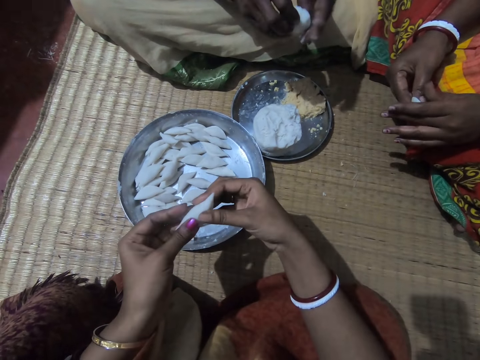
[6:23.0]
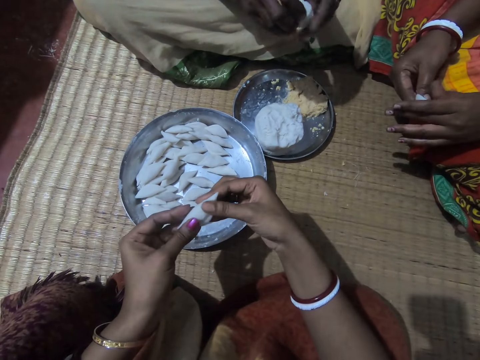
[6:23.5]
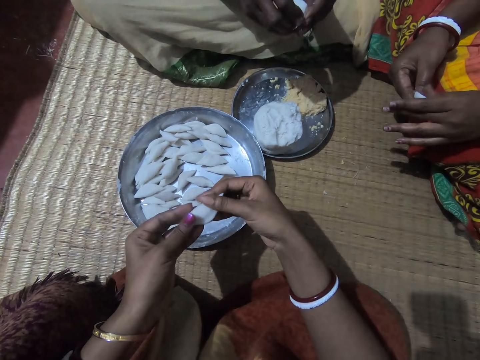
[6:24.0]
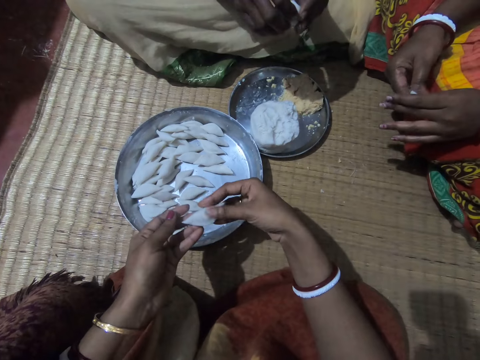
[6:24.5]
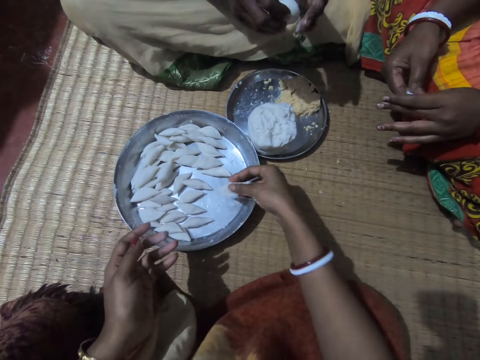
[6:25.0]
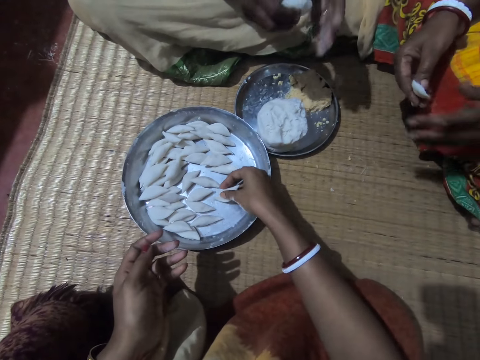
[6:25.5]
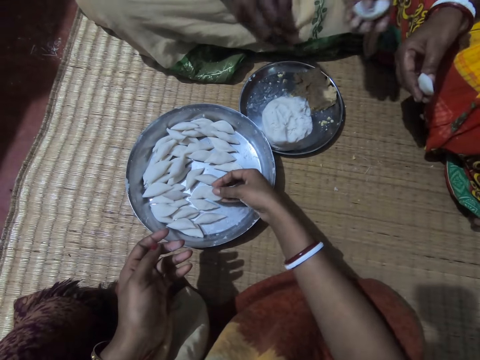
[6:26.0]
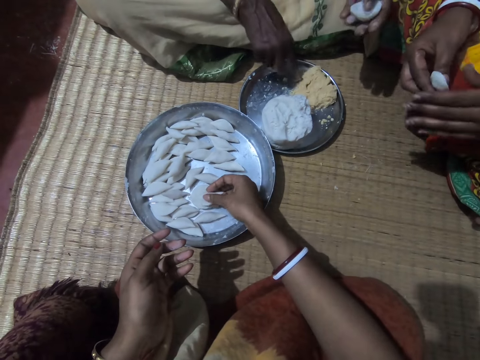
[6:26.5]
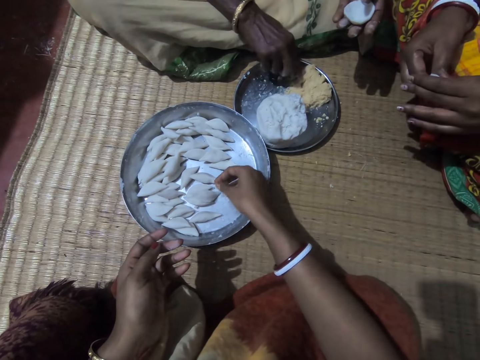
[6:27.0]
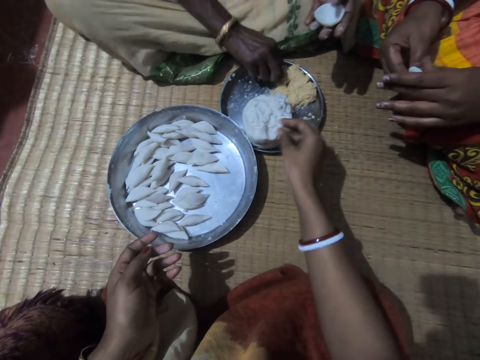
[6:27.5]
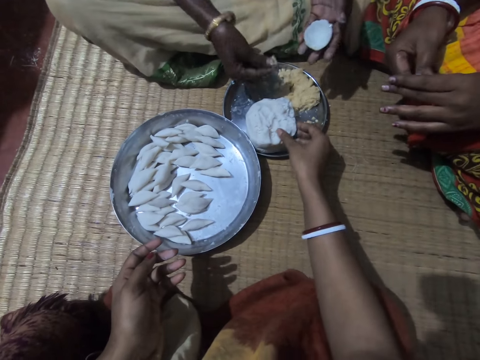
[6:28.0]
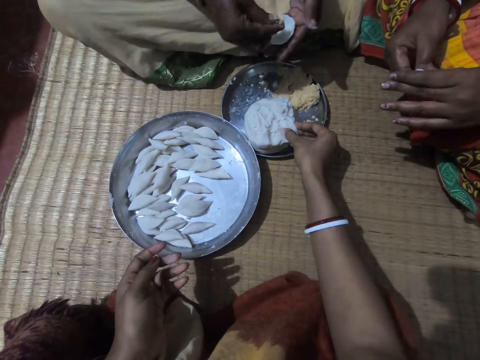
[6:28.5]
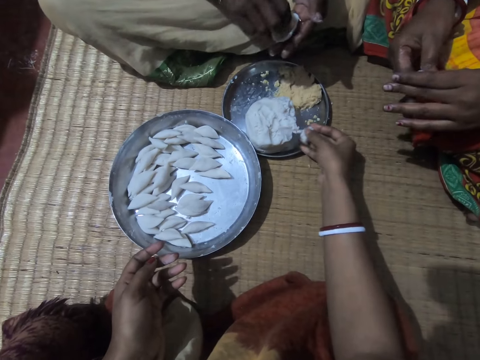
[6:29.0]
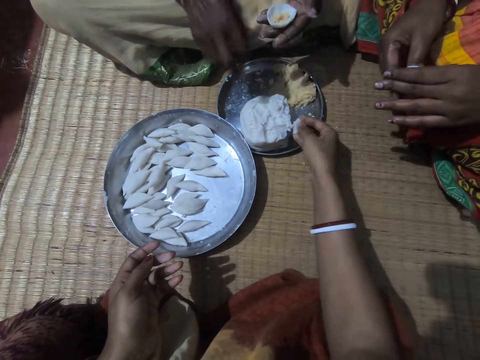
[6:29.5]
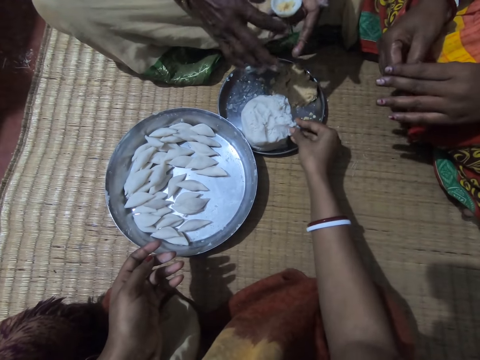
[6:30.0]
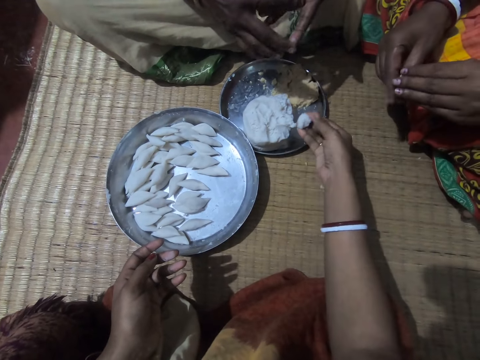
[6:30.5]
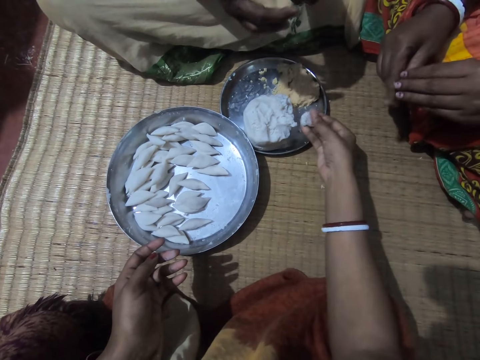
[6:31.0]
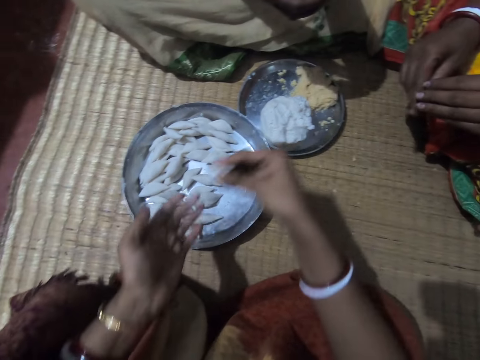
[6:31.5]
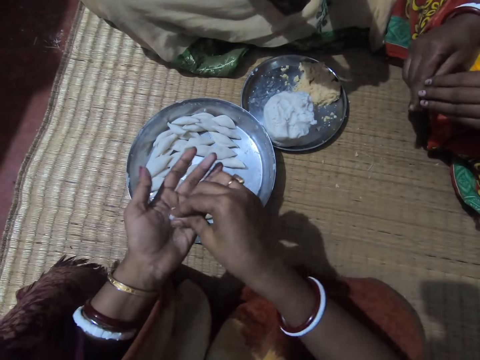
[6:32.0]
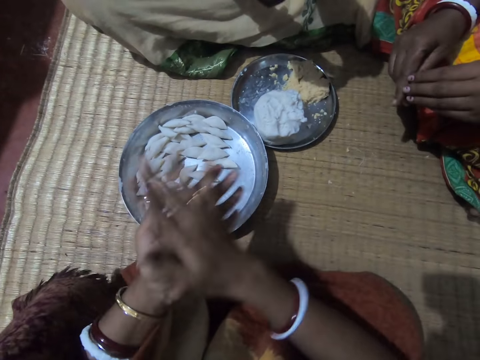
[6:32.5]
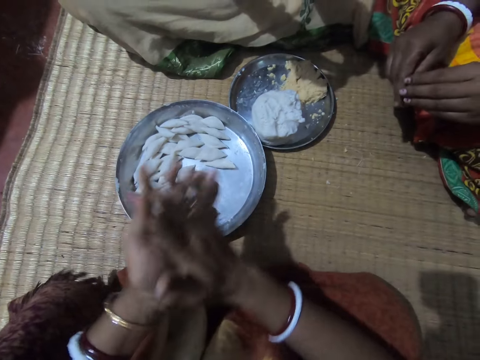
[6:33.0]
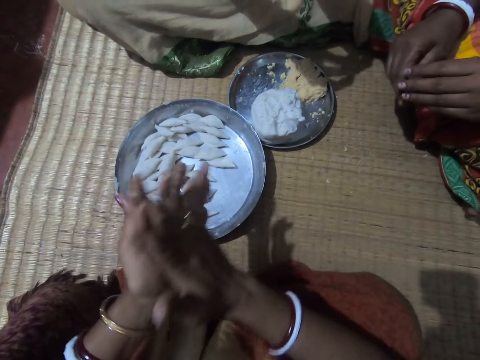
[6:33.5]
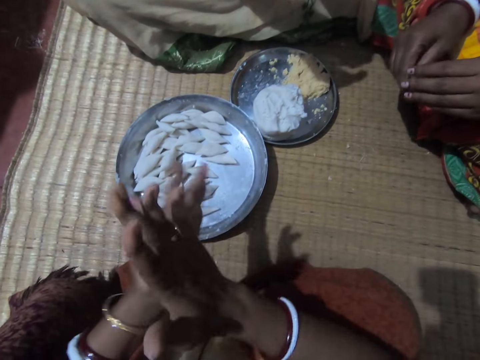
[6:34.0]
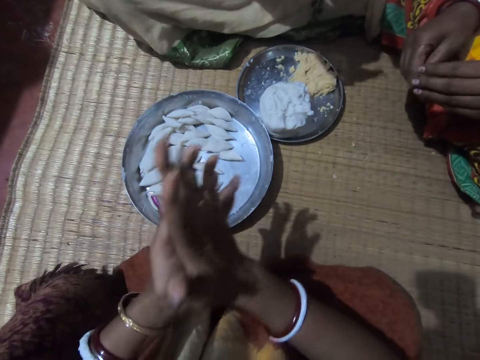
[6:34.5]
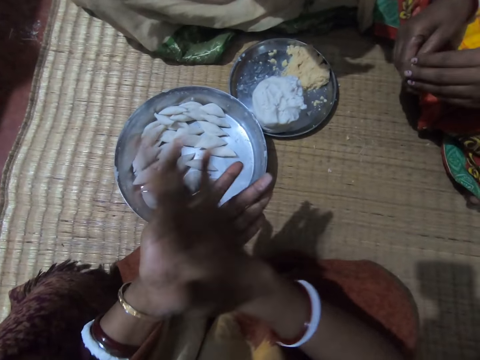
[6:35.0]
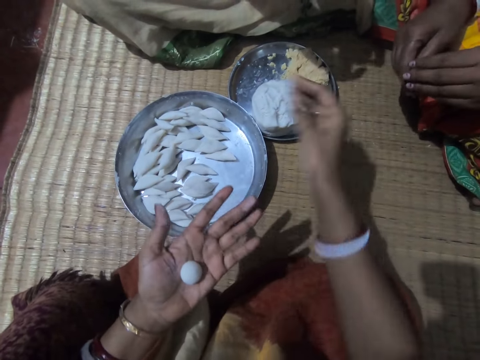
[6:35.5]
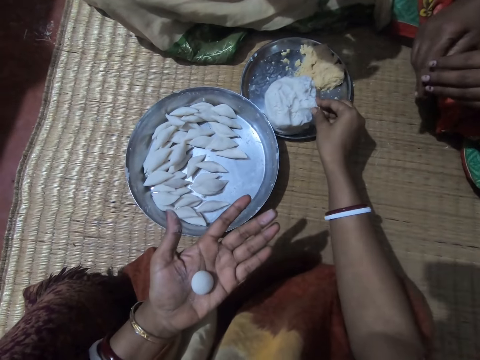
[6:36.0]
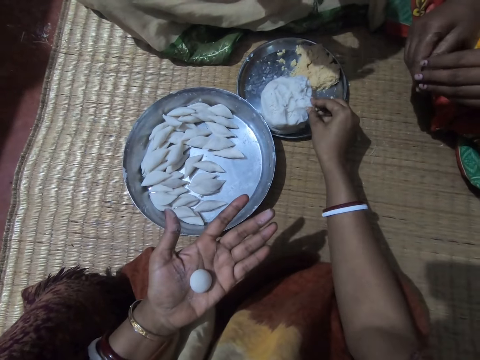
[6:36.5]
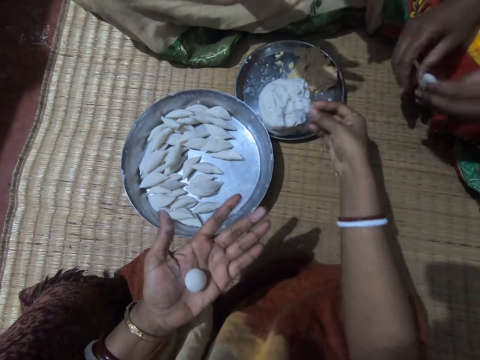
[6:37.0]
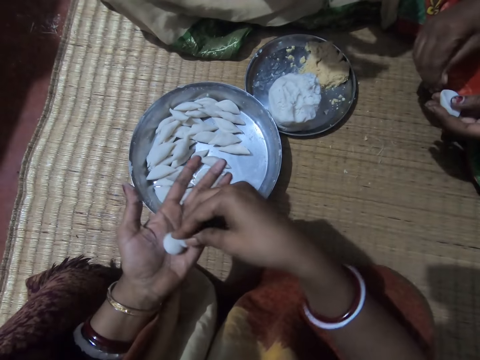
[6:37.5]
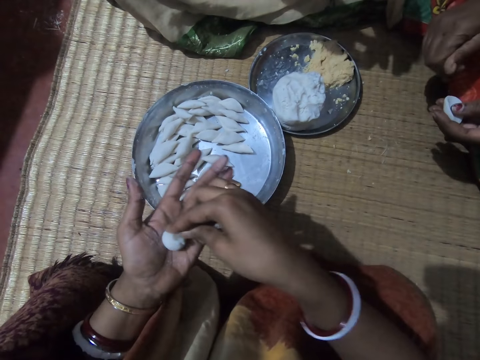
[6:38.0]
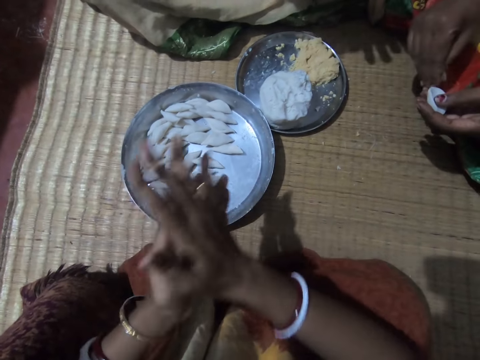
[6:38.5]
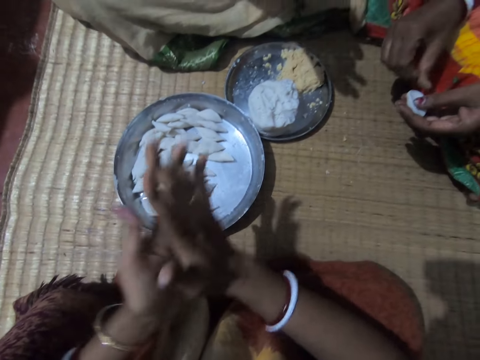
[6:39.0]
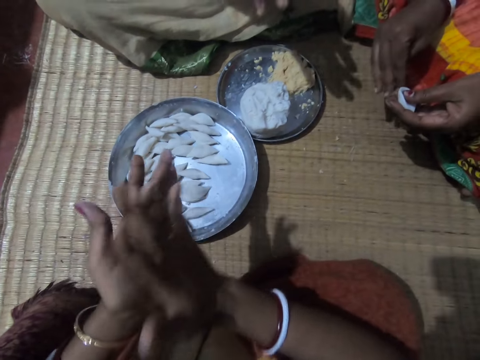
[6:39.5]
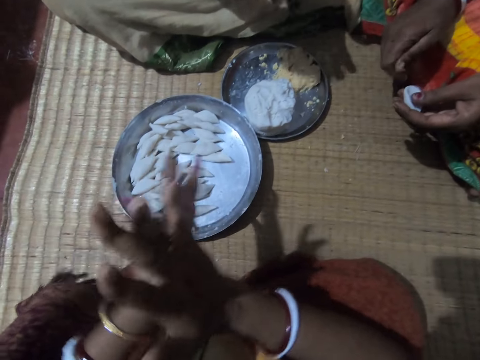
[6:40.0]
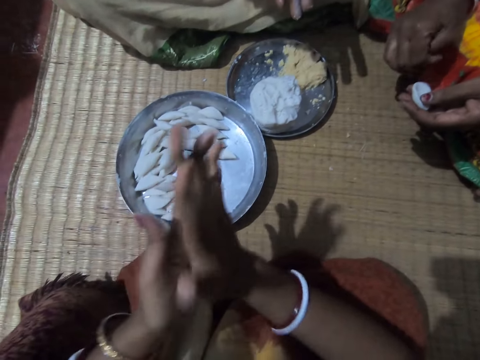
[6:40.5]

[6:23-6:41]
The camera wearer drops the corn flour or rolled dough into the plate or tray with her right hand. A woman takes some corn meal from the plate with her right hand. The camera wearer cuts a dough piece from the tray. The woman puts the corn meal into the corn flour in her hands. Another woman rolls a dough piece in her hands. The first woman shakes her hand on the tray. The camera wearer takes some corn flour from the plate with her right hand. The first woman rolls the dough in her hands. The camera wearer shifts the cut dough piece to her left hand. She rolls the corn flour with both hands. The other woman rolls a dough piece in her hands. The first woman rolls a dough piece in her hands. The camera wearer cuts a dough piece from the tray. She takes some corn flour from the plate with her right hand. The other woman holds dough in her left hand. The camera wearer sticks the cut dough to the dough piece in her left hand. The other woman wipes her hand. The camera wearer rolls the corn flour with both hands. The first woman rolls a dough piece in her hands.

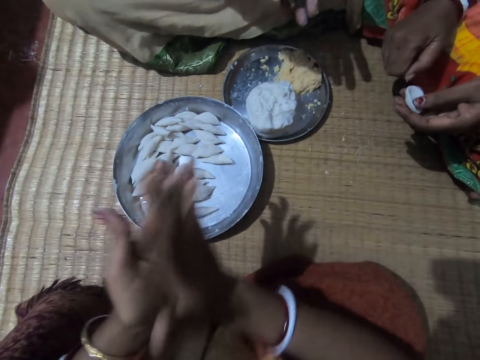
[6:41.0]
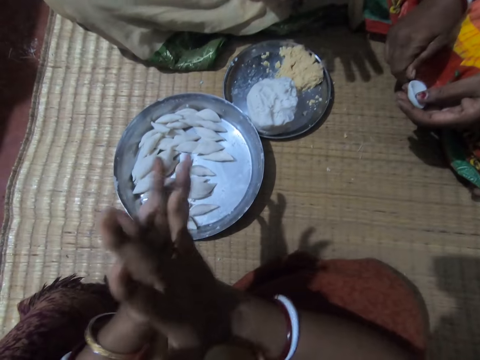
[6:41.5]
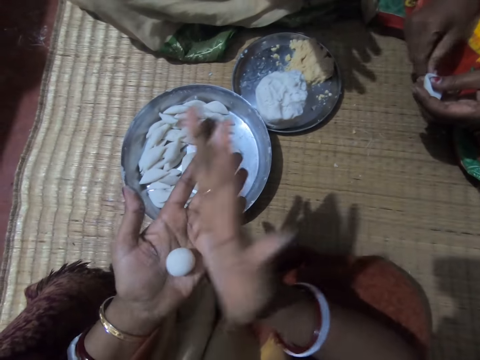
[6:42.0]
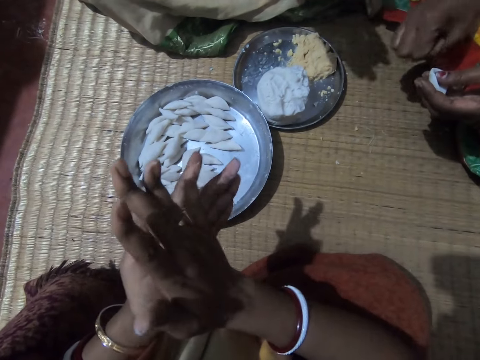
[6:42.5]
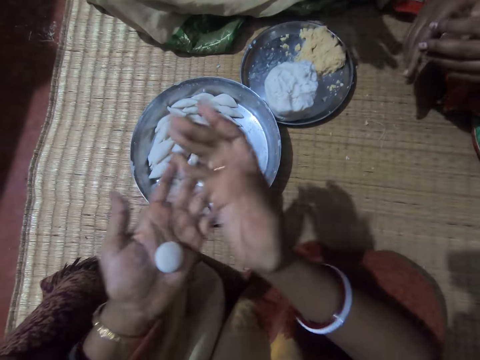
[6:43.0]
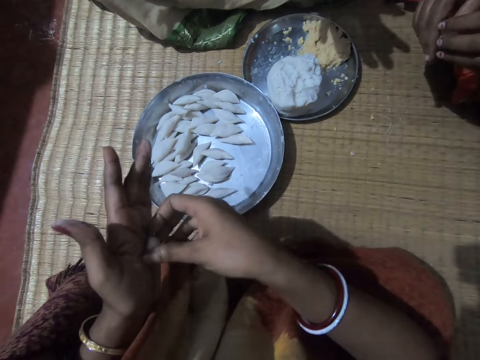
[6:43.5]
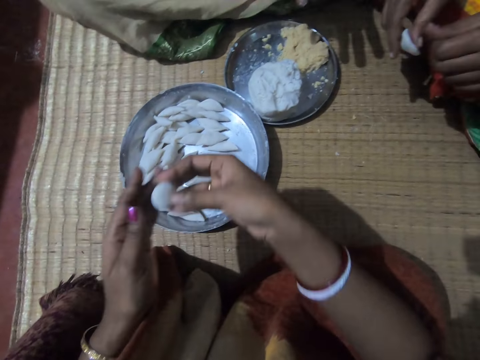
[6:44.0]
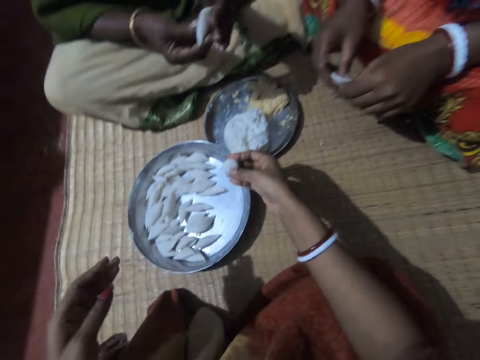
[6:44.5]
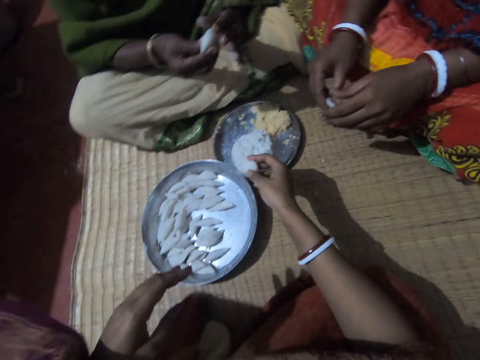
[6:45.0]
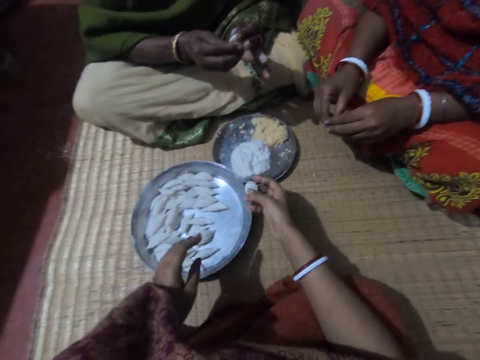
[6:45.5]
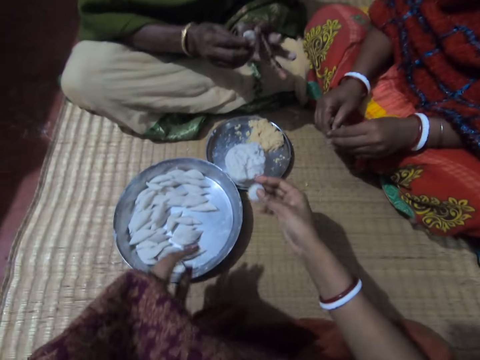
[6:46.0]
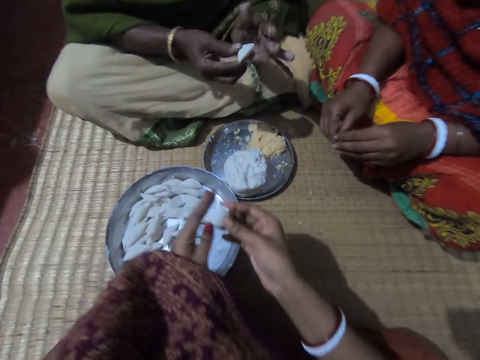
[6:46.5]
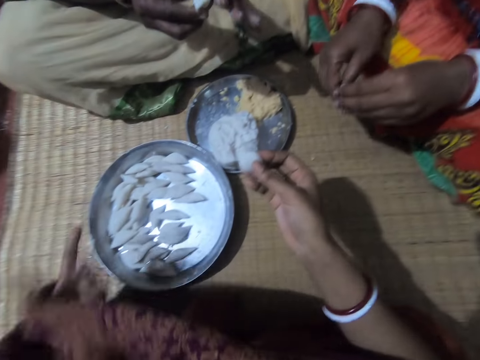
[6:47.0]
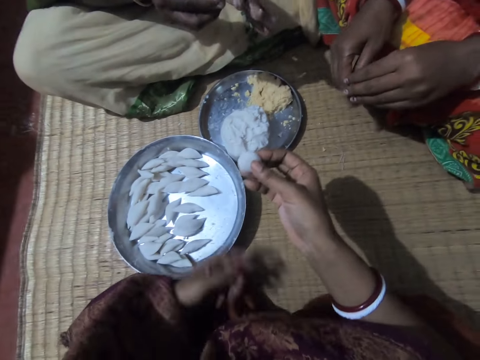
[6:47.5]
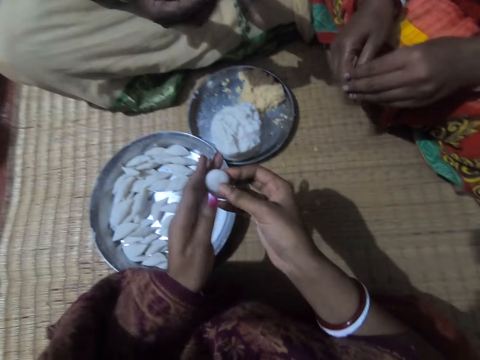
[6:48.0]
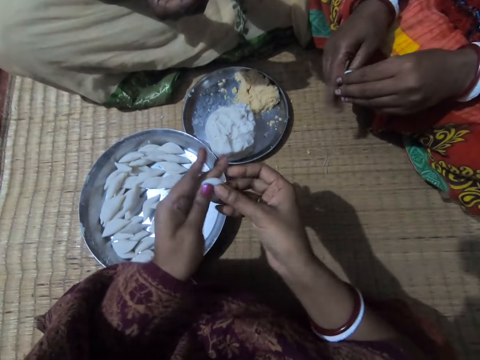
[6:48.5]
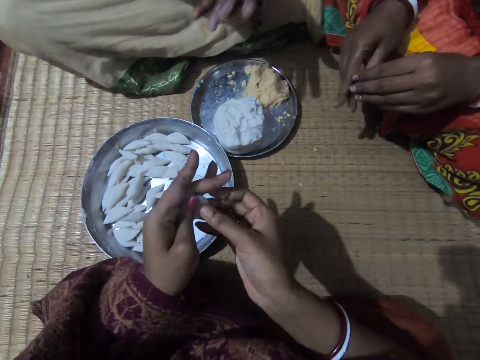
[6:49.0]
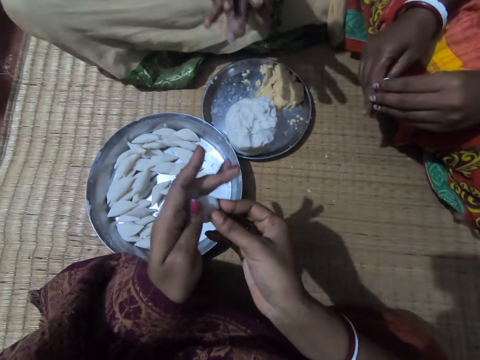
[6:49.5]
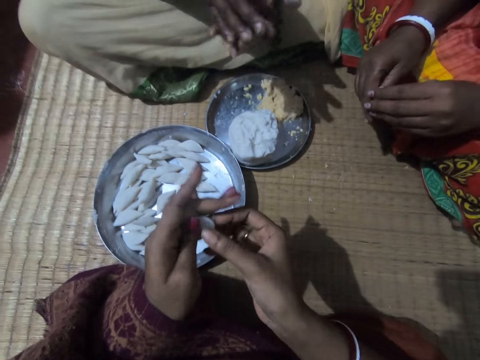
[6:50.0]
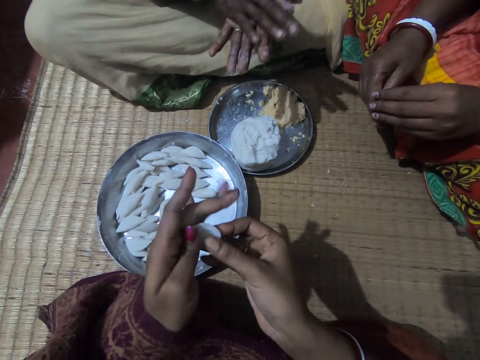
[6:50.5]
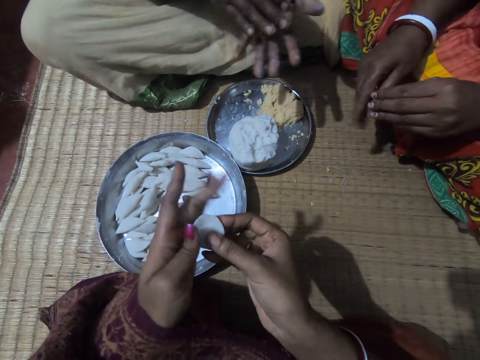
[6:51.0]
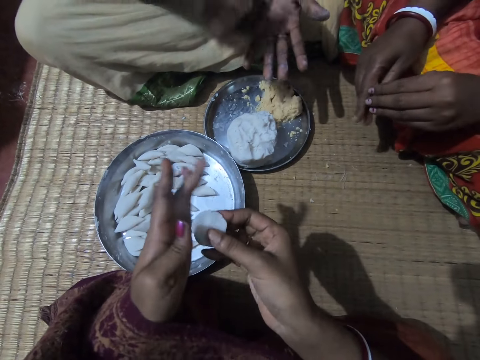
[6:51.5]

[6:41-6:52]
A woman shifts the dough to her right hand. She wipes her left hand. The camera wearer stretches her hand with the rolled dough over the tray. Another woman rolls a dough piece in her hands. The first woman rolls a dough piece in her hands. The camera wearer rolls dough in her hands. She molds the corn flour to shape with both hands.
